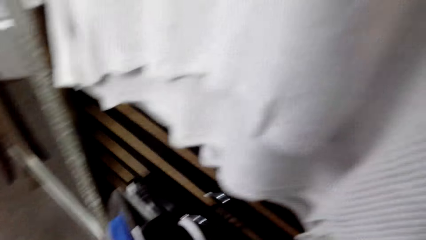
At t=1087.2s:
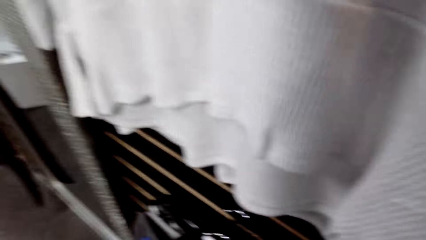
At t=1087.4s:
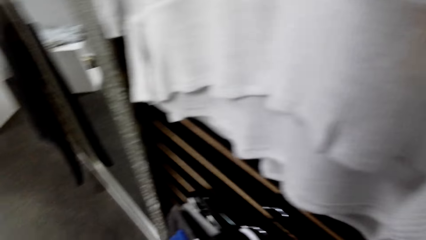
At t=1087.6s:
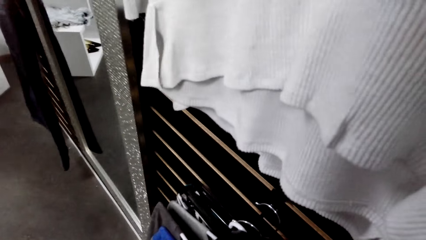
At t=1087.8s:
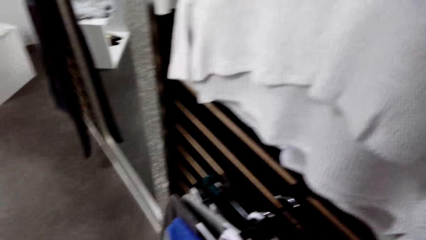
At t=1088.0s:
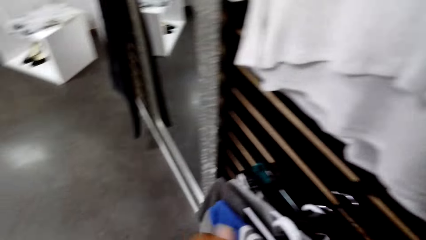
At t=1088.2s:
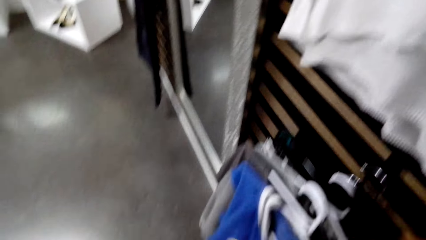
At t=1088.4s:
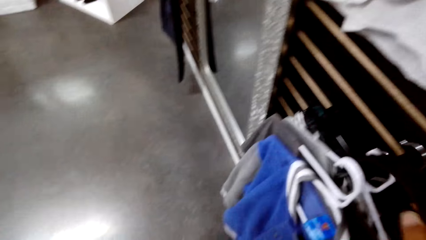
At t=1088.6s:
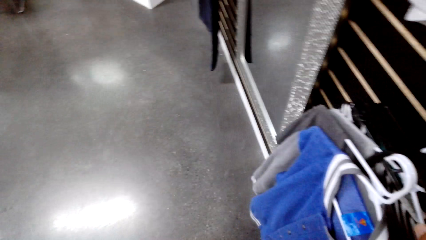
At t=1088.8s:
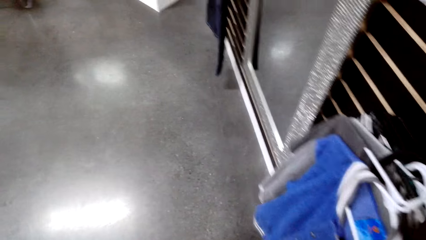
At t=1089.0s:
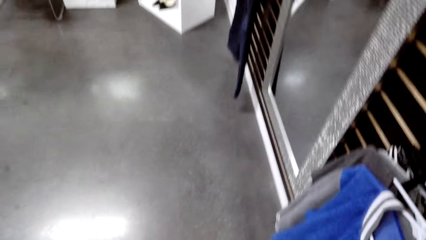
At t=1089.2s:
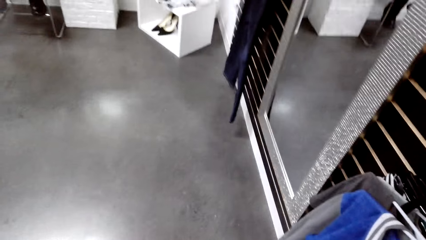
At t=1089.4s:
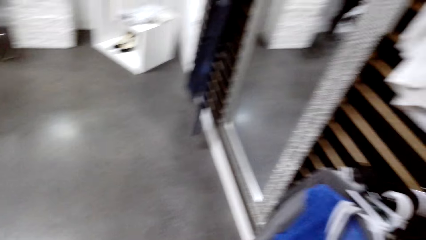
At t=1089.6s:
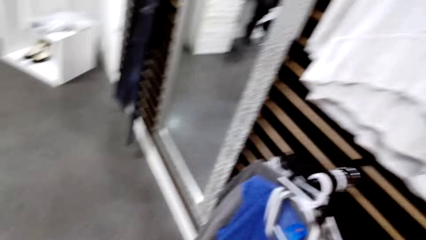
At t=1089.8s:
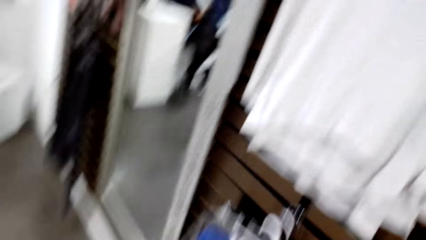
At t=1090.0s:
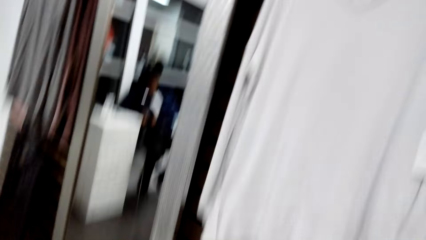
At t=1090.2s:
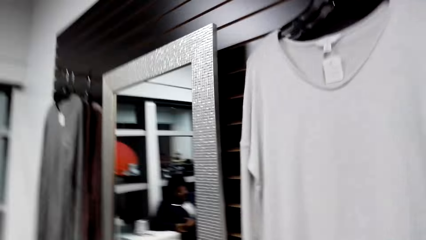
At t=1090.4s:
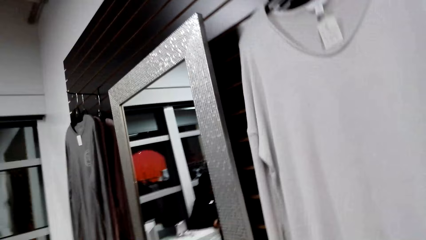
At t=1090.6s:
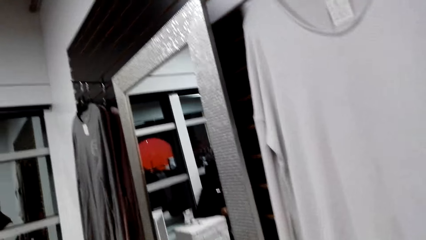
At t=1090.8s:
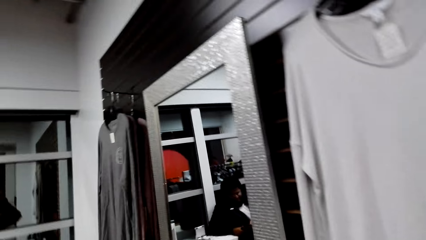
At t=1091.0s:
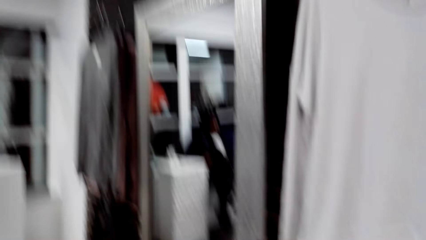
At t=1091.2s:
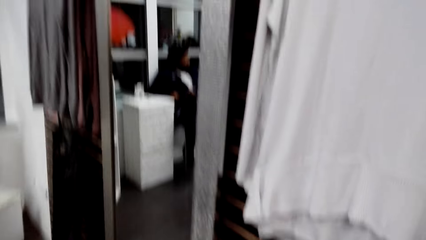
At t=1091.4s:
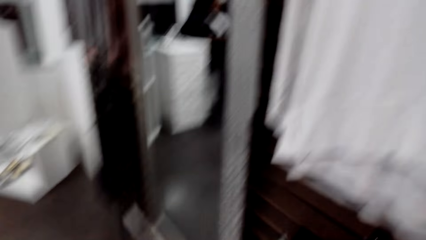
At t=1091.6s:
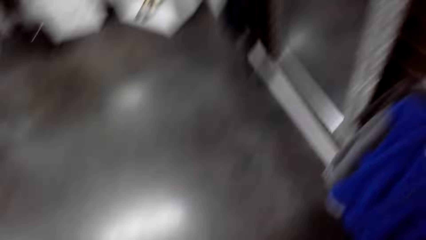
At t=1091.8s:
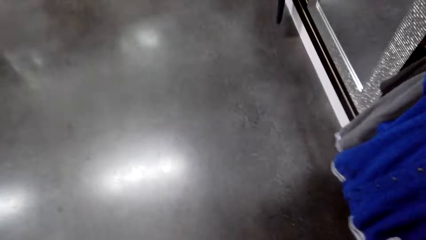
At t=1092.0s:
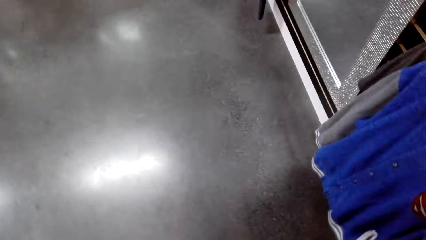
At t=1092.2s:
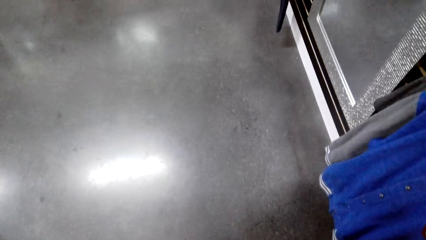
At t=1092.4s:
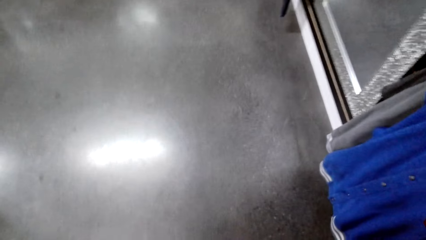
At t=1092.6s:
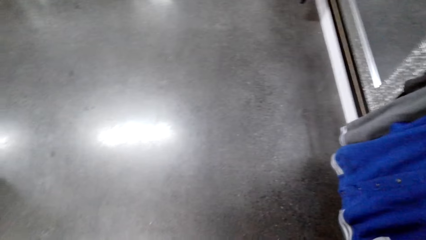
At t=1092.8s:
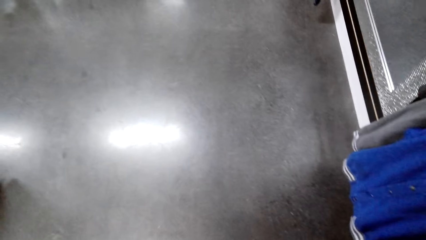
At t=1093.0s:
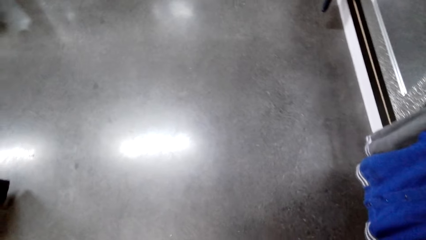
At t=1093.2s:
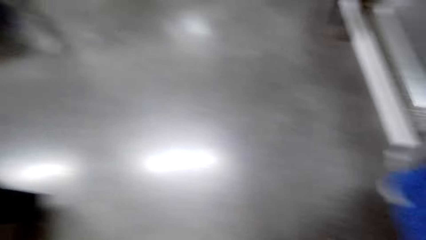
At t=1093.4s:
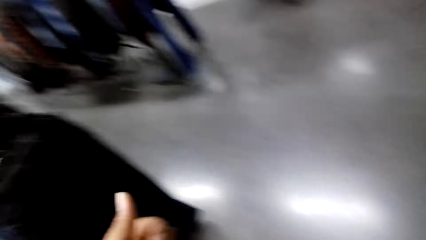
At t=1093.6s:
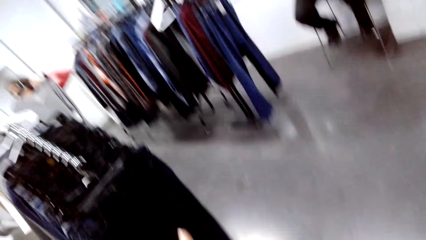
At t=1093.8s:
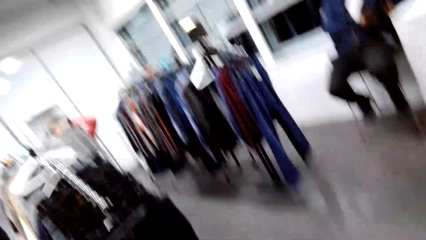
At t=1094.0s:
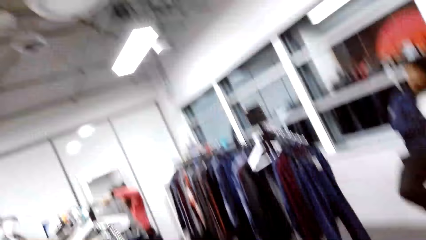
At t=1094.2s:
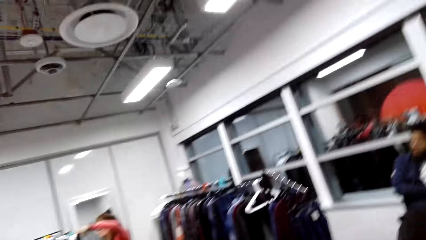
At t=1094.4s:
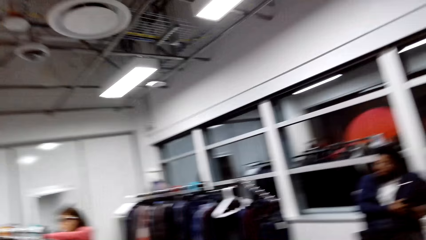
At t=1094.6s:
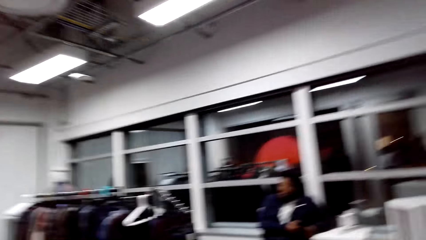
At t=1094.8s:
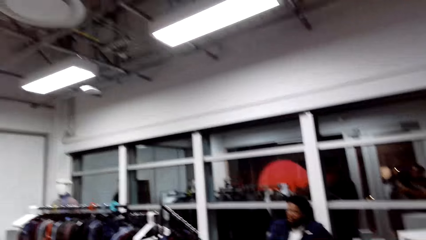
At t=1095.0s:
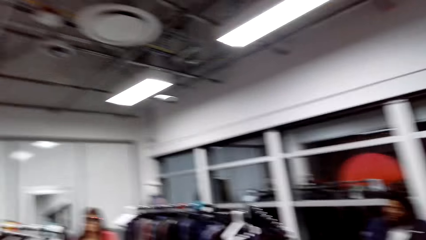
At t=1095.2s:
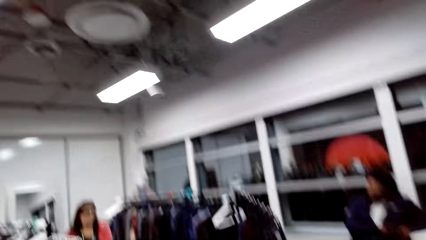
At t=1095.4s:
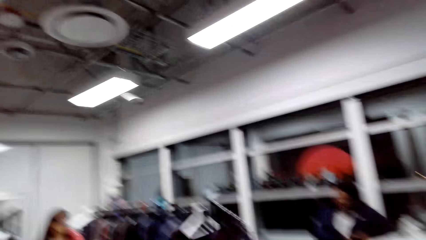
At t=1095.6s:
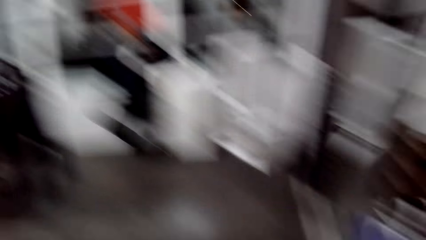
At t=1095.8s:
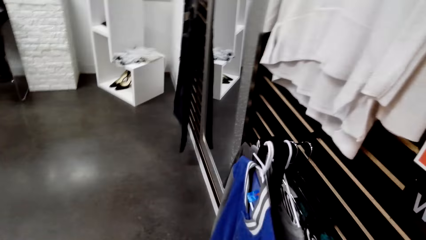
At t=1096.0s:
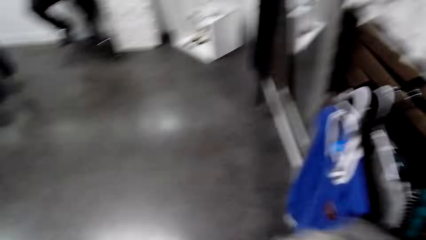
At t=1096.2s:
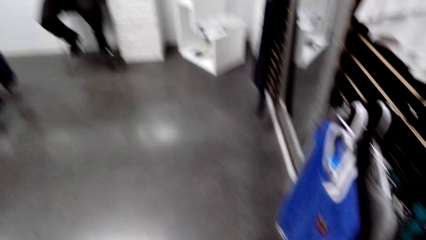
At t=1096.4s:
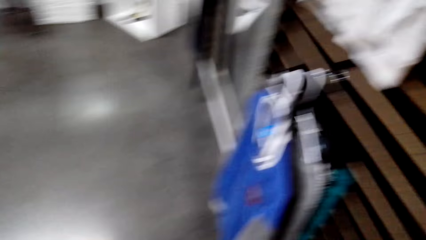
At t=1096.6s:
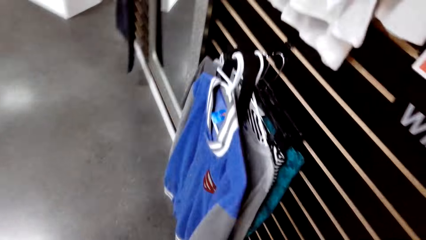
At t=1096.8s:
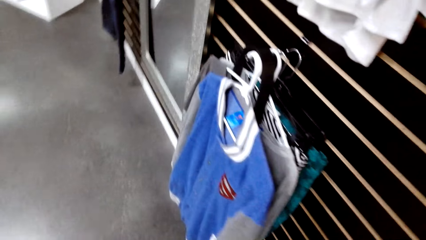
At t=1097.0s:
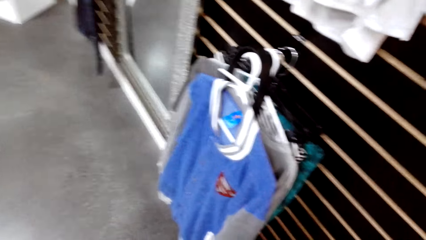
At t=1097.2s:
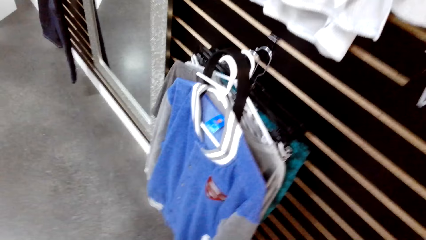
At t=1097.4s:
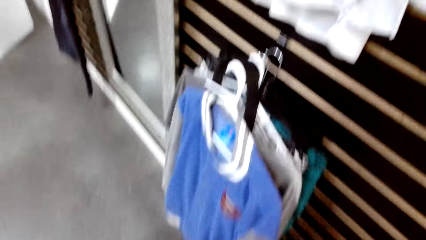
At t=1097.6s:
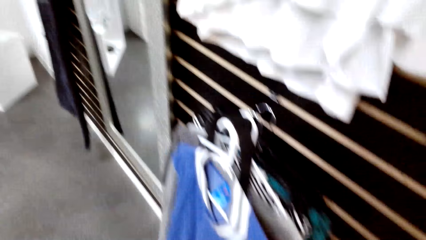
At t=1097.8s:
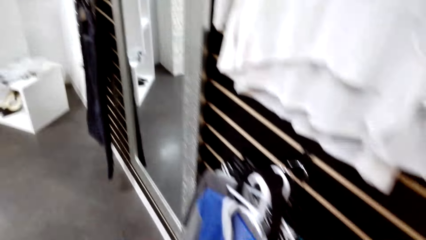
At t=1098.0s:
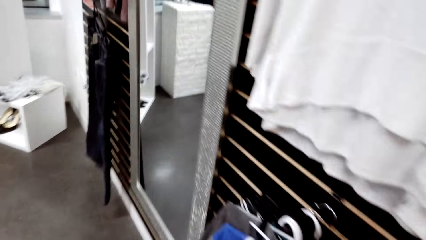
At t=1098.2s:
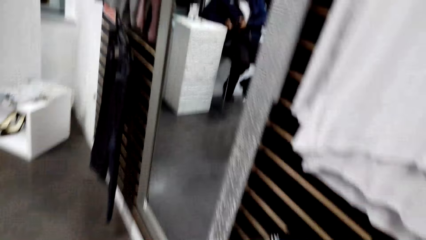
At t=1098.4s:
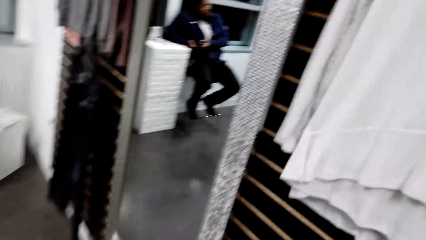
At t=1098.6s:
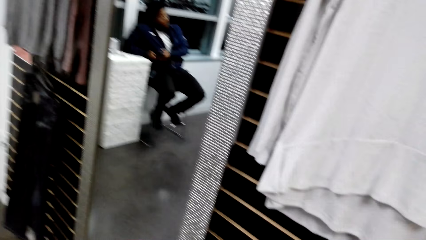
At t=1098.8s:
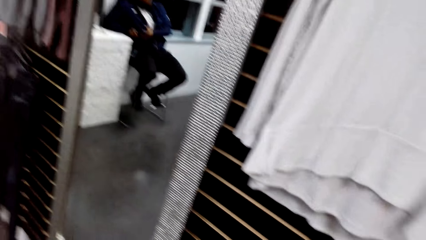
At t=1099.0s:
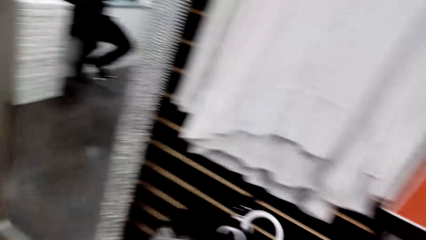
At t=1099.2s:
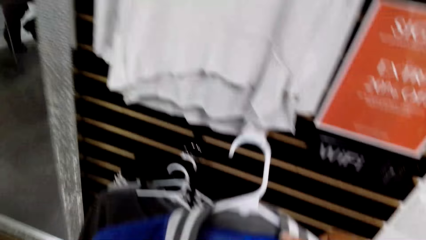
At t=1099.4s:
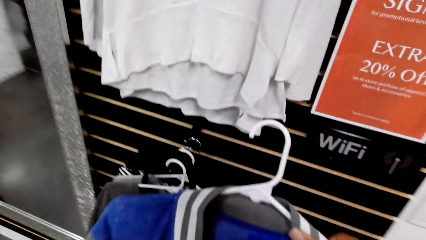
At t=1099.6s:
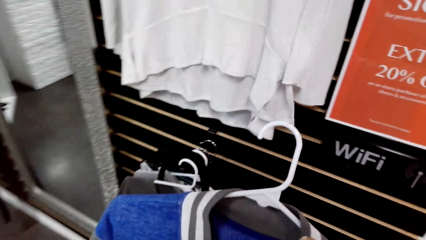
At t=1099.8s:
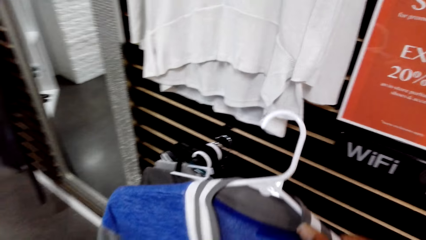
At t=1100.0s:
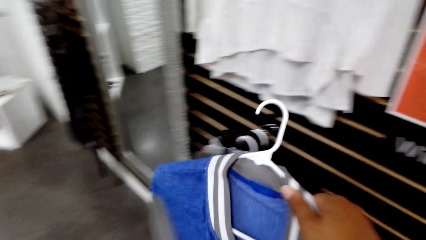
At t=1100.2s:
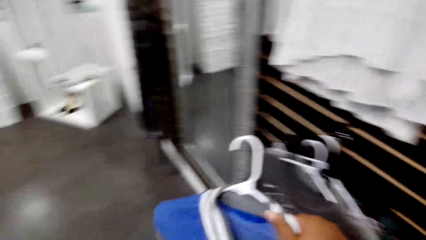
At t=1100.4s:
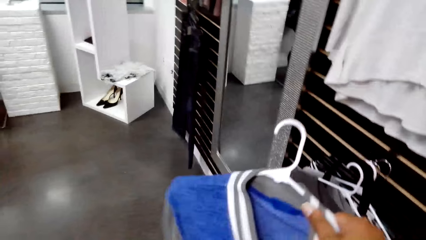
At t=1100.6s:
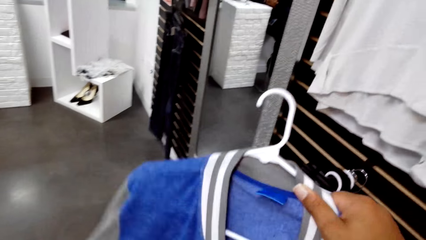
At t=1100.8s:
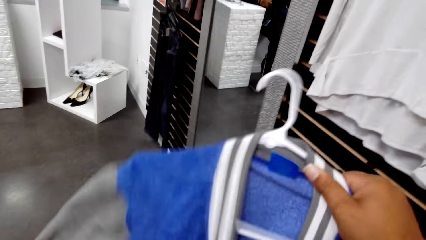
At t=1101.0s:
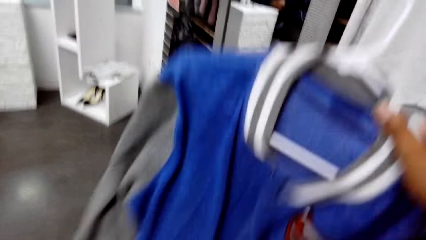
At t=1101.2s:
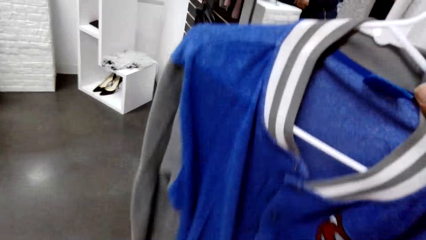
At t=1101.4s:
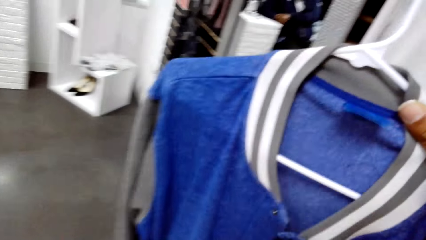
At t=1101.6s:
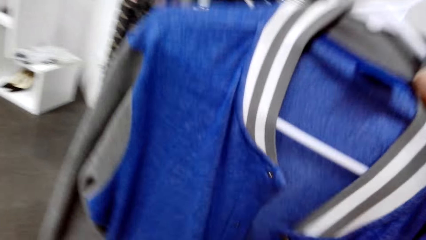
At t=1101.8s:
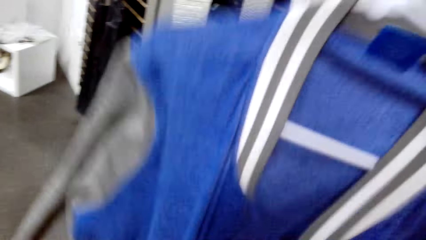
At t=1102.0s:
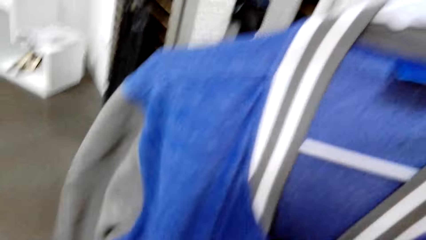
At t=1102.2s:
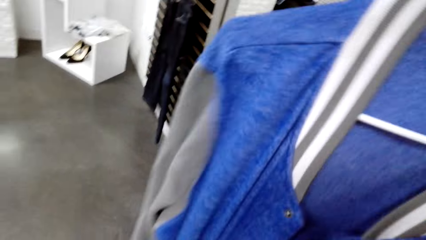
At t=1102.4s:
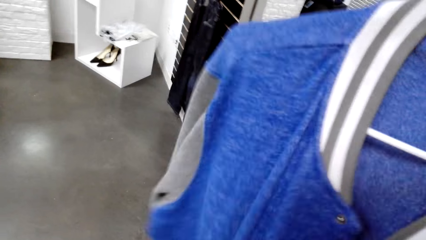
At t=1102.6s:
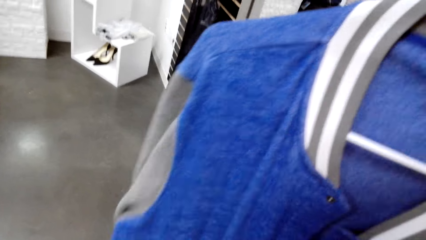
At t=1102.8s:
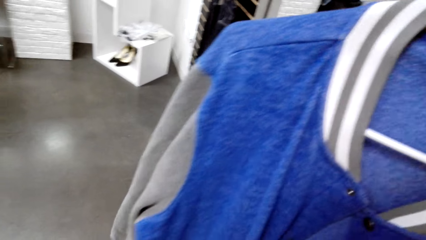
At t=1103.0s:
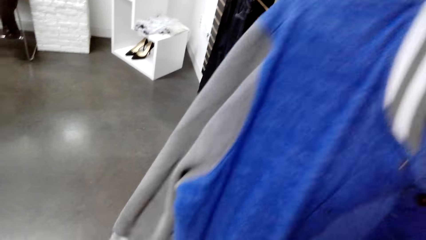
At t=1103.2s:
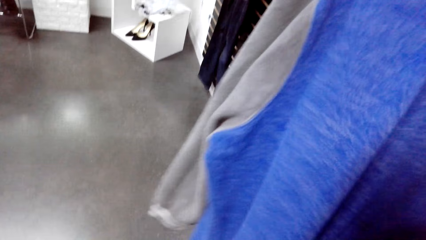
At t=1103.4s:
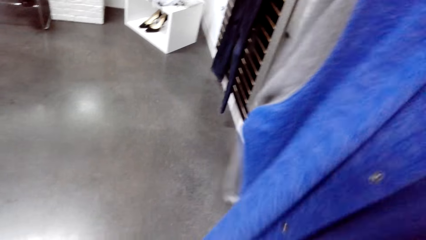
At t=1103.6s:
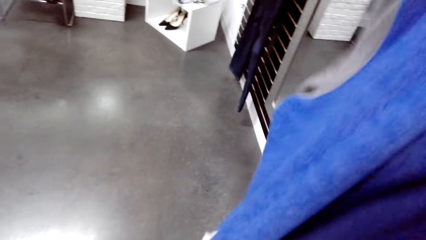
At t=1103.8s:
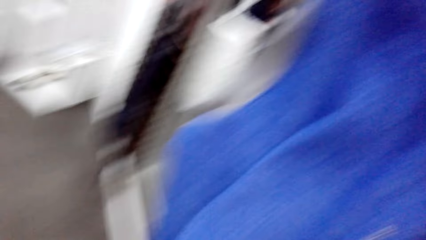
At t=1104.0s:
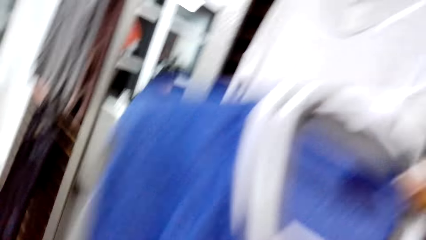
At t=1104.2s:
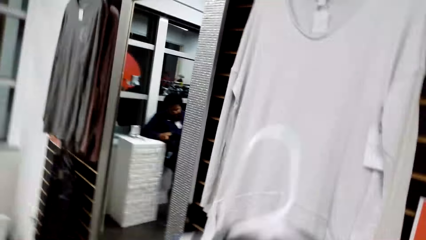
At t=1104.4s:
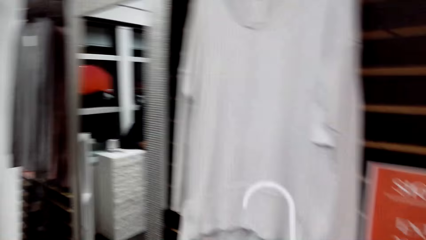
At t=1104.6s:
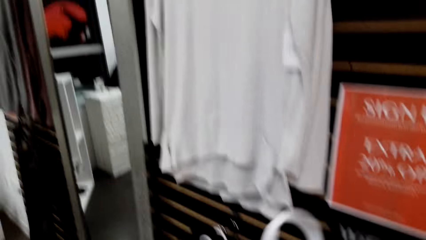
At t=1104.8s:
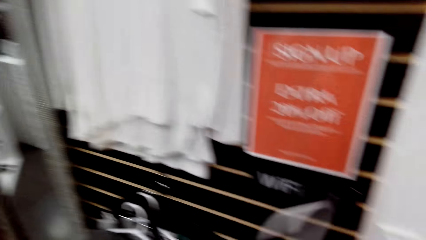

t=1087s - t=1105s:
The camera wearer puts the college jacket or sweater on the wall hook. They dialogue with a person. They look around the clothing store. They dialogue with another person. They pick up the college jacket. They look at the college jacket. They unbutton the sweater.
